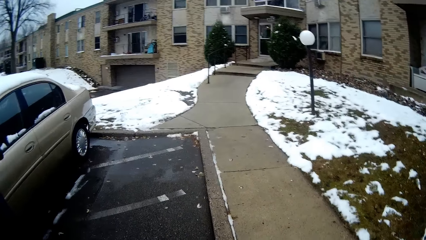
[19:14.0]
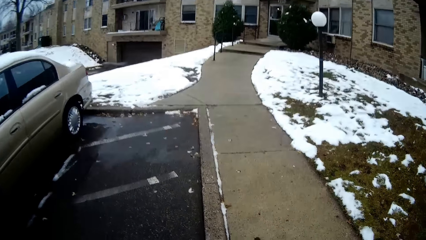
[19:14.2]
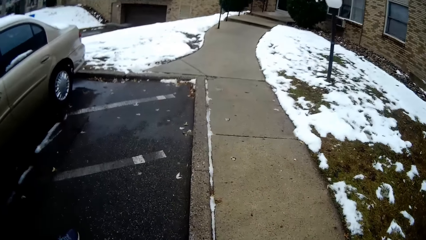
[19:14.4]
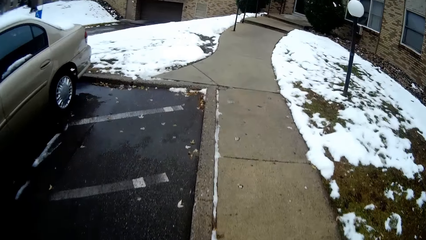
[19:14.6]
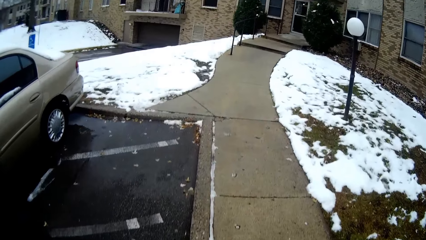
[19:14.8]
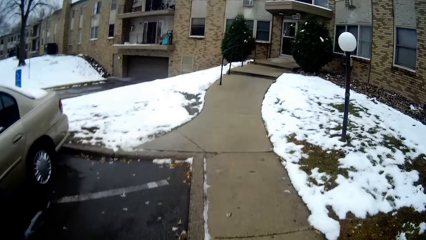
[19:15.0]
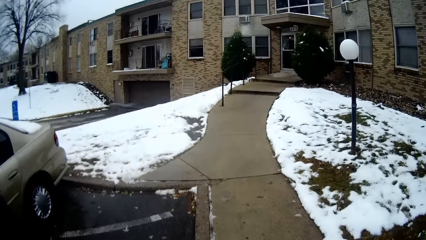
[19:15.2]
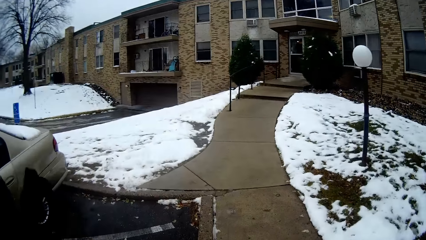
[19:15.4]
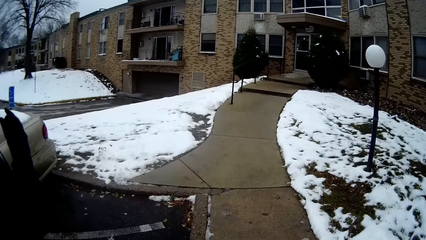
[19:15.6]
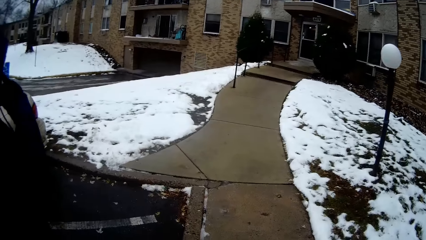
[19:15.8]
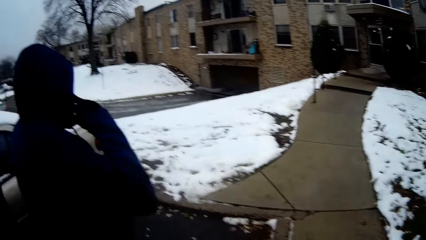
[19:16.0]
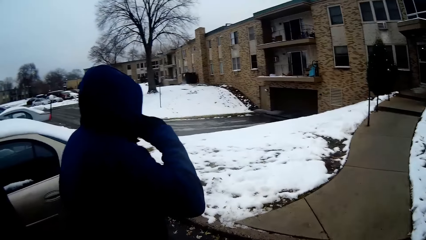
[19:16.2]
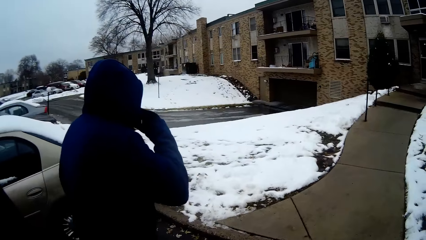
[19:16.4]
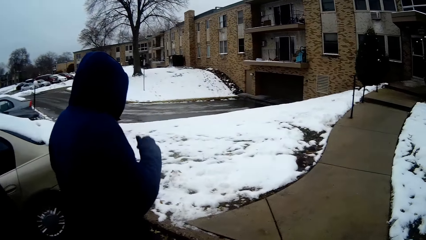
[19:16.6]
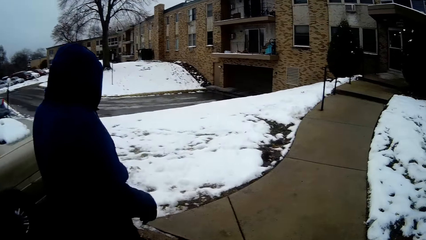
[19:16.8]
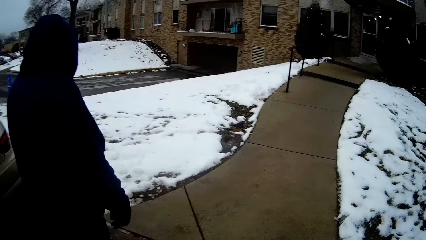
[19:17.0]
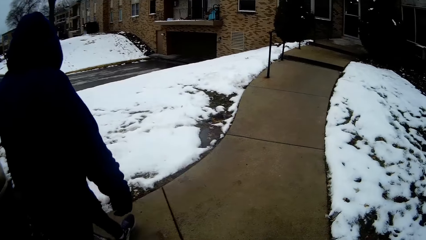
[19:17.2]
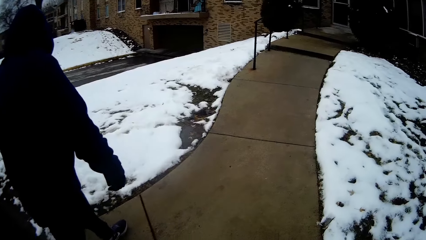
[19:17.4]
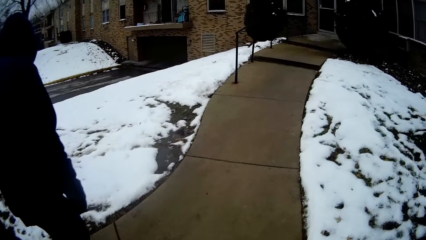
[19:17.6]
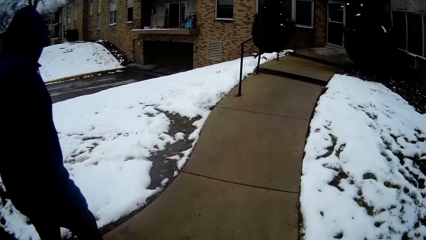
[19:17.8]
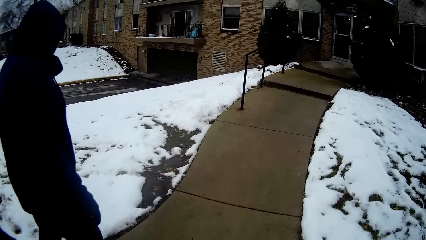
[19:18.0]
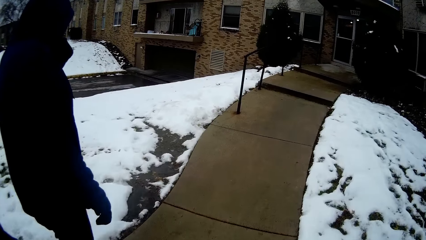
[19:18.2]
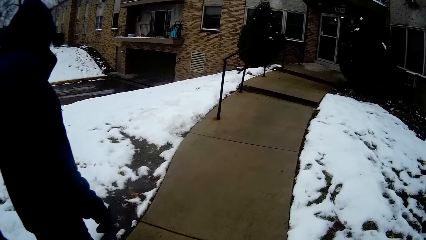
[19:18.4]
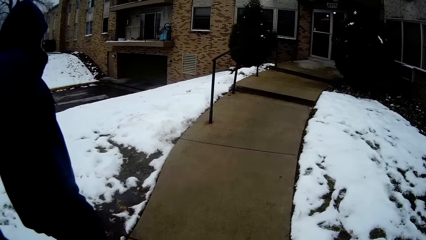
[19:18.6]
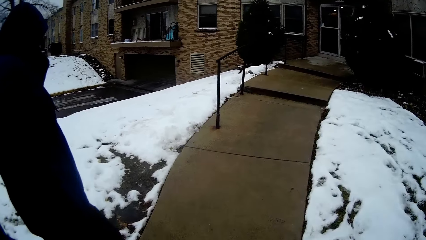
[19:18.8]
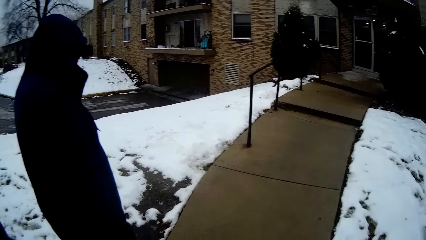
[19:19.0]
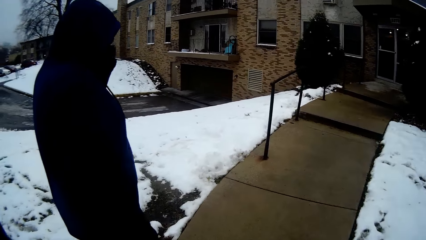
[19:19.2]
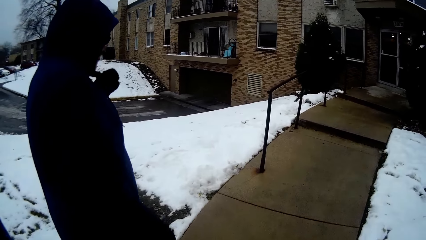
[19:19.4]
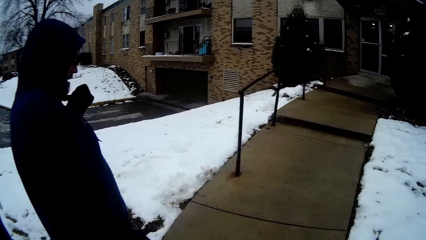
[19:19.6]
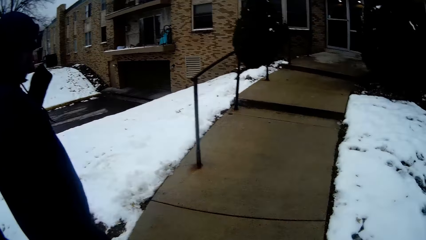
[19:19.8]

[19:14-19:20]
A woman lifts the right hand. The camera wearer lifts the left hand. The woman walks on the pavement. The camera wearer looks at the woman and walks around. The woman drops the right hand. The camera wearer walks around.
